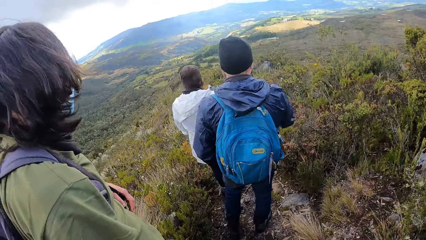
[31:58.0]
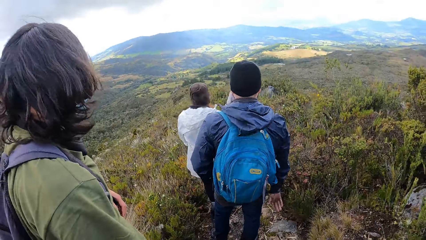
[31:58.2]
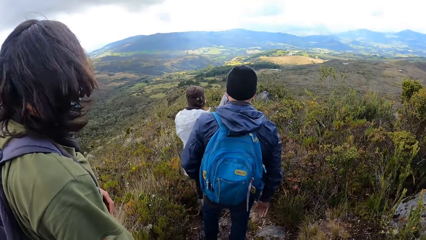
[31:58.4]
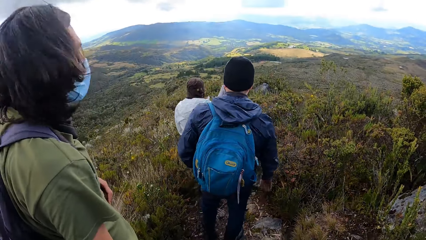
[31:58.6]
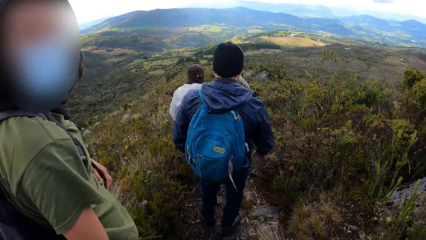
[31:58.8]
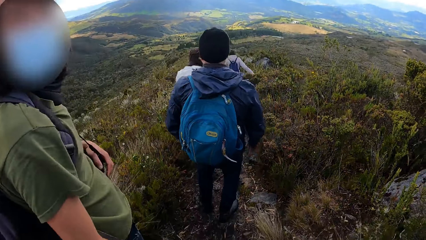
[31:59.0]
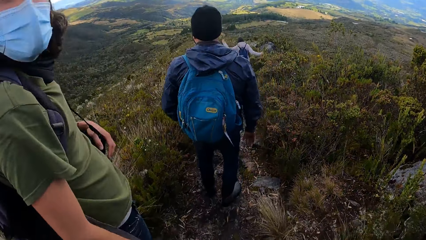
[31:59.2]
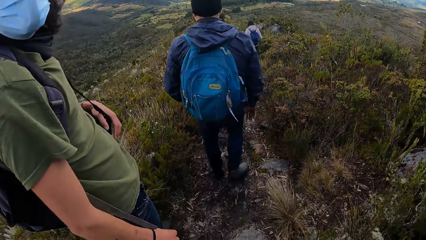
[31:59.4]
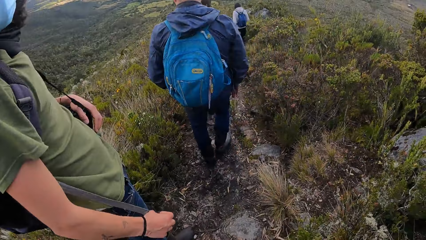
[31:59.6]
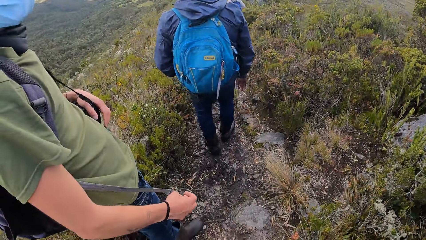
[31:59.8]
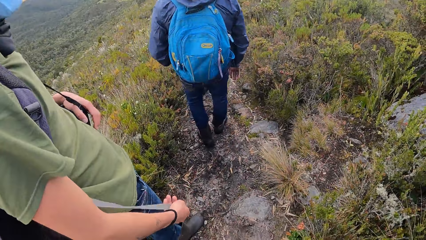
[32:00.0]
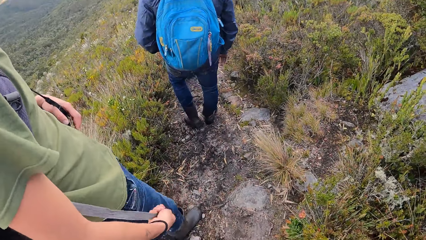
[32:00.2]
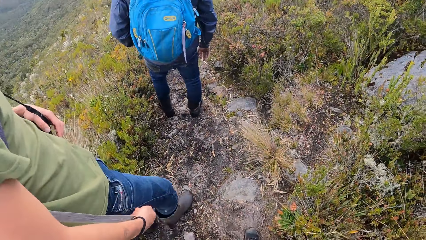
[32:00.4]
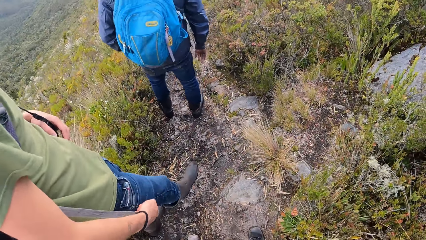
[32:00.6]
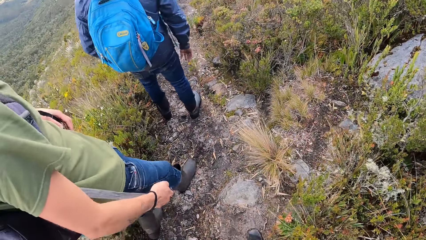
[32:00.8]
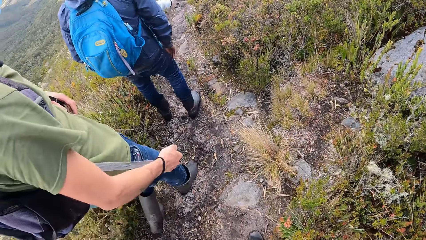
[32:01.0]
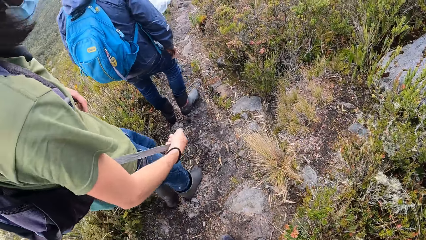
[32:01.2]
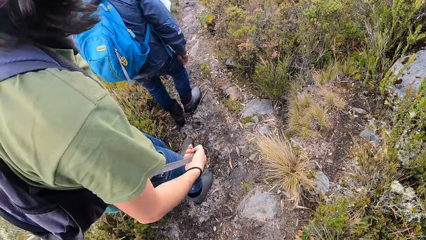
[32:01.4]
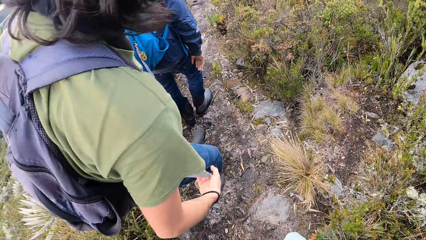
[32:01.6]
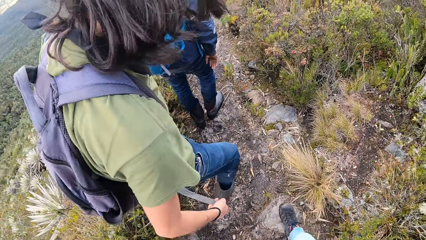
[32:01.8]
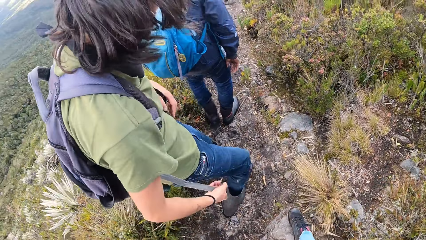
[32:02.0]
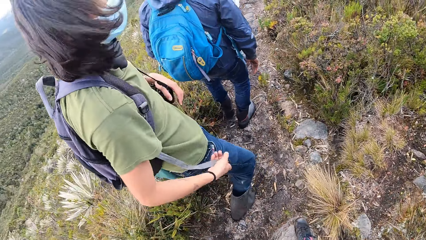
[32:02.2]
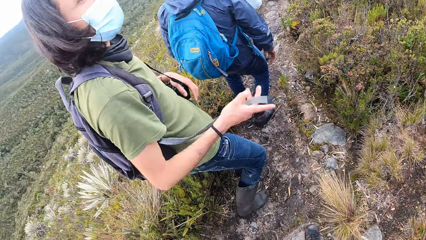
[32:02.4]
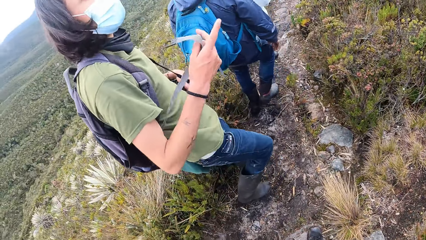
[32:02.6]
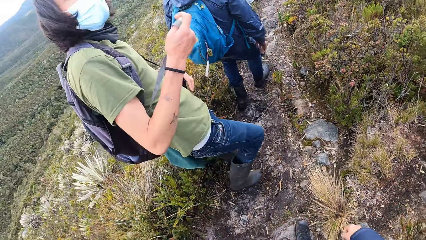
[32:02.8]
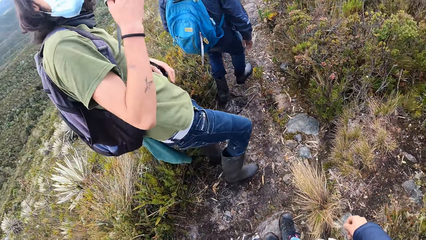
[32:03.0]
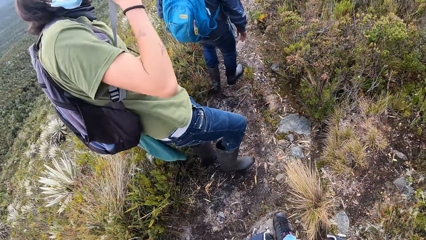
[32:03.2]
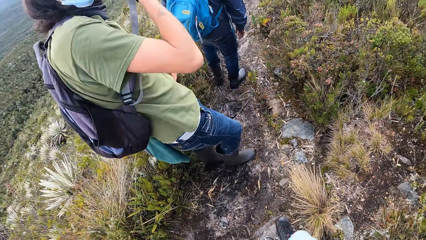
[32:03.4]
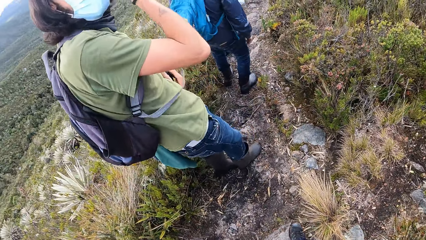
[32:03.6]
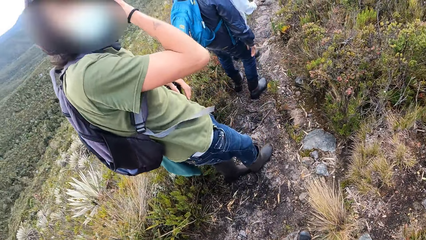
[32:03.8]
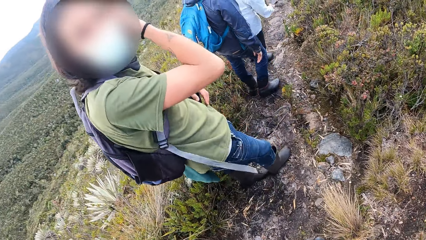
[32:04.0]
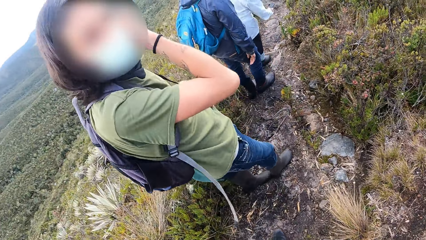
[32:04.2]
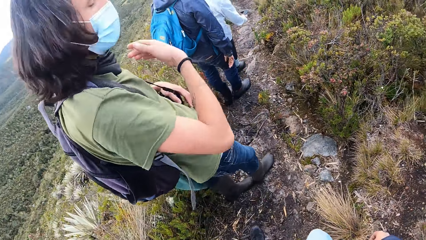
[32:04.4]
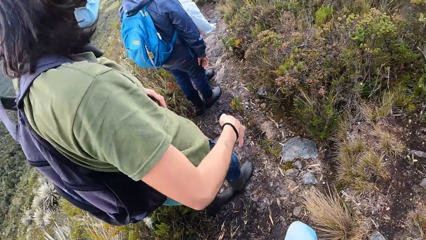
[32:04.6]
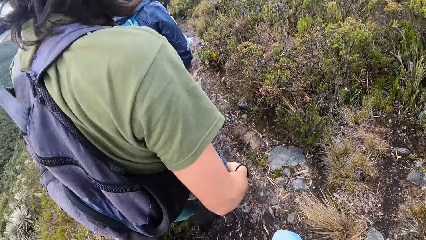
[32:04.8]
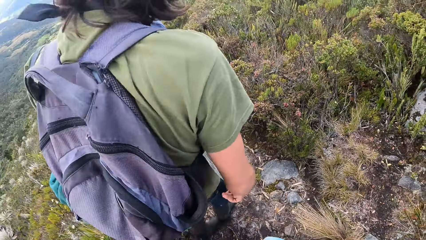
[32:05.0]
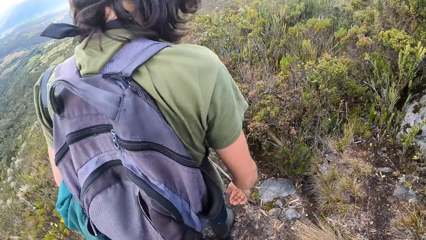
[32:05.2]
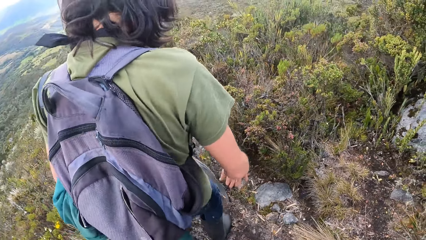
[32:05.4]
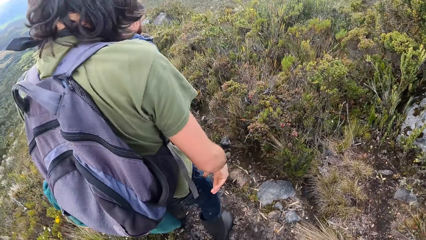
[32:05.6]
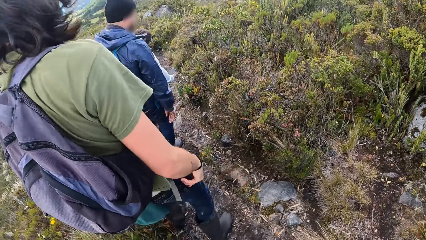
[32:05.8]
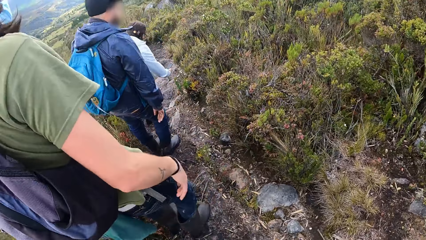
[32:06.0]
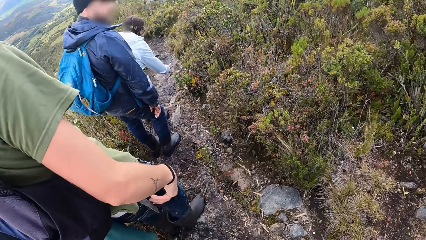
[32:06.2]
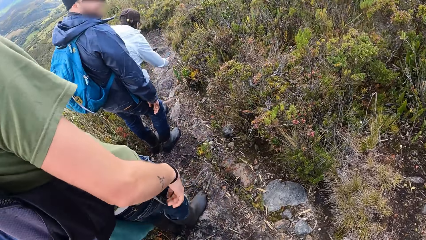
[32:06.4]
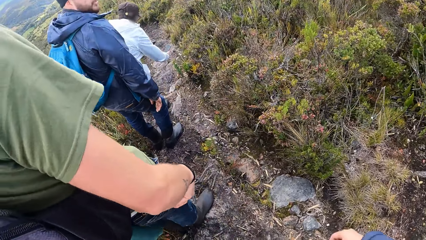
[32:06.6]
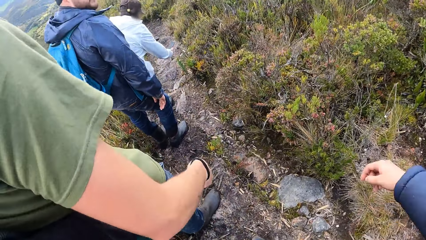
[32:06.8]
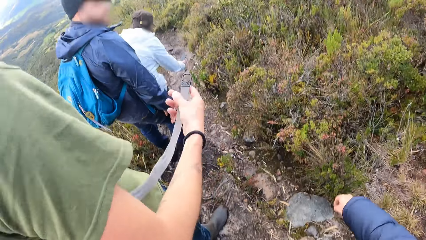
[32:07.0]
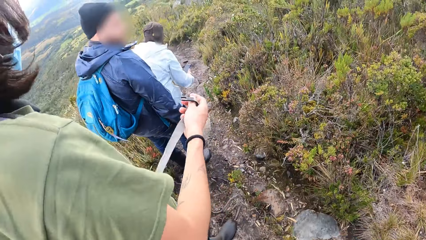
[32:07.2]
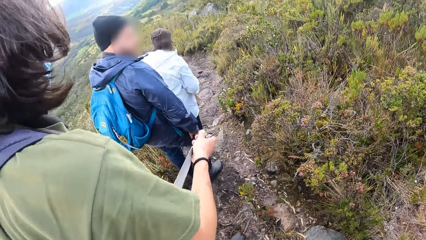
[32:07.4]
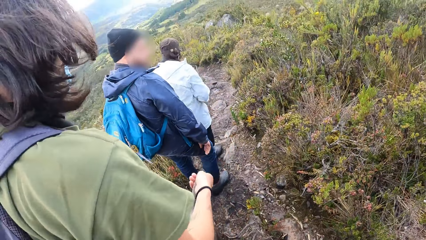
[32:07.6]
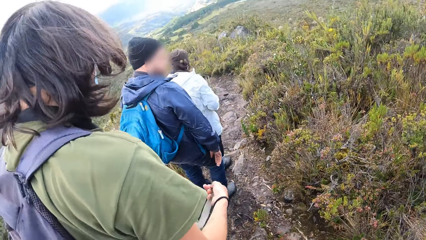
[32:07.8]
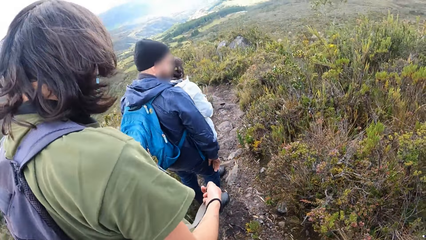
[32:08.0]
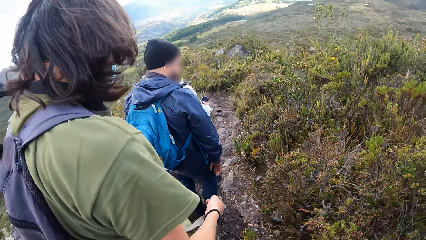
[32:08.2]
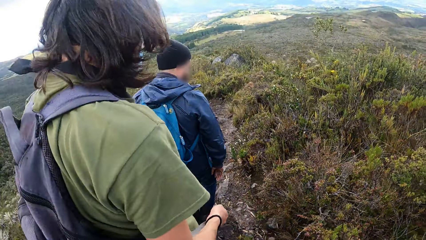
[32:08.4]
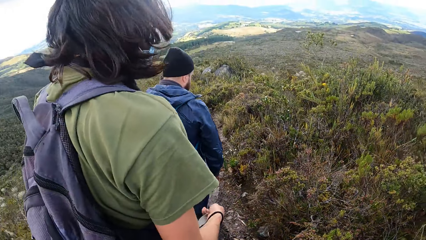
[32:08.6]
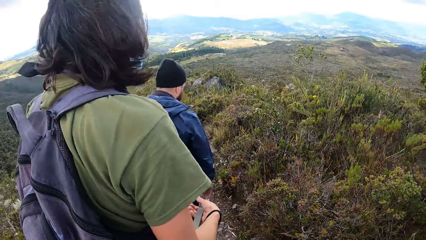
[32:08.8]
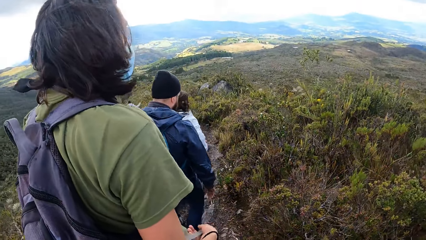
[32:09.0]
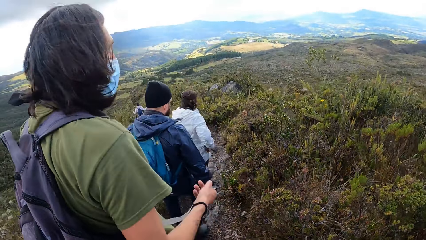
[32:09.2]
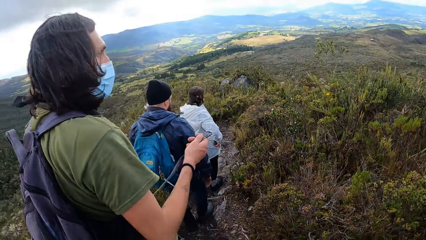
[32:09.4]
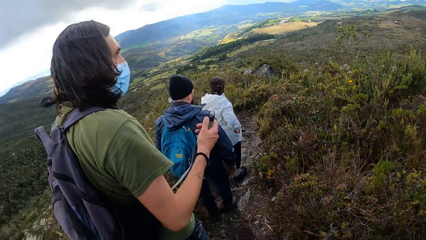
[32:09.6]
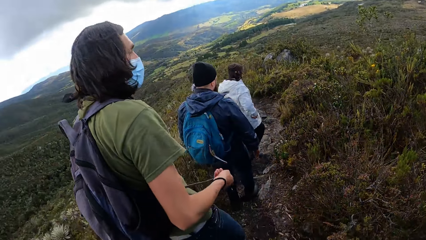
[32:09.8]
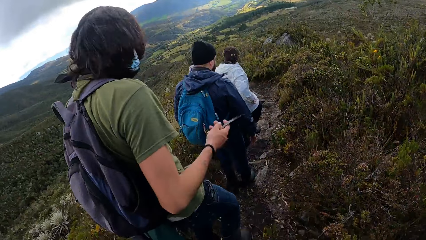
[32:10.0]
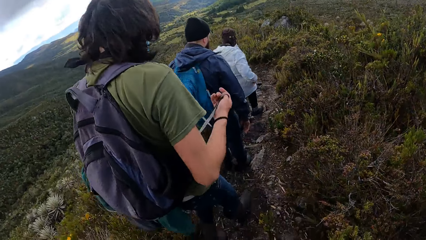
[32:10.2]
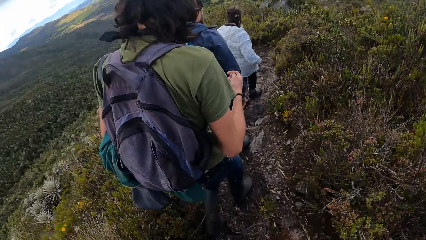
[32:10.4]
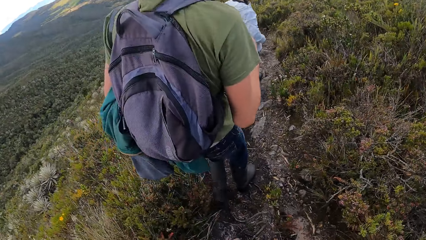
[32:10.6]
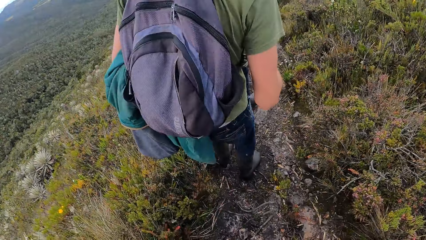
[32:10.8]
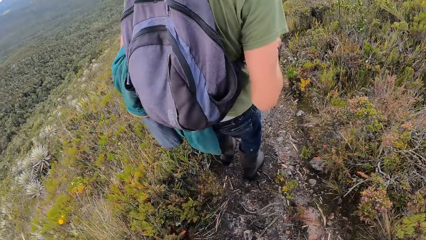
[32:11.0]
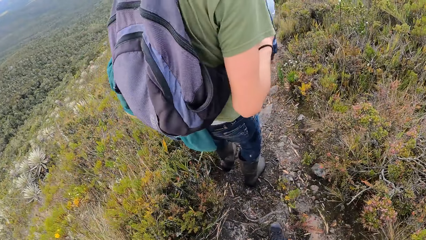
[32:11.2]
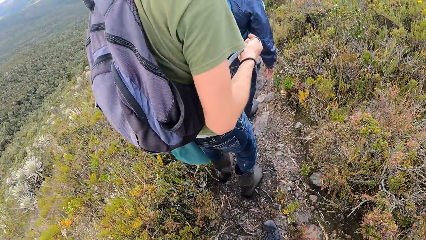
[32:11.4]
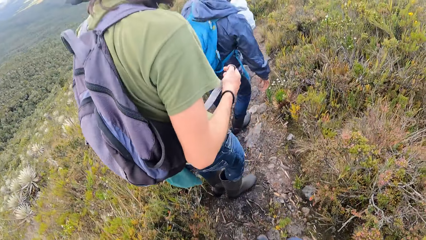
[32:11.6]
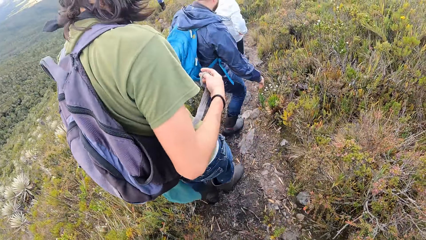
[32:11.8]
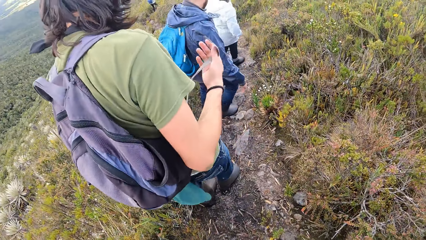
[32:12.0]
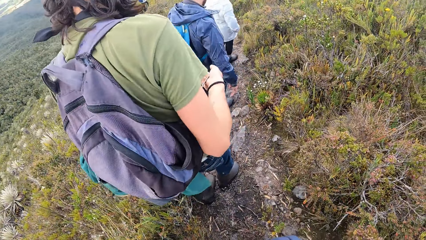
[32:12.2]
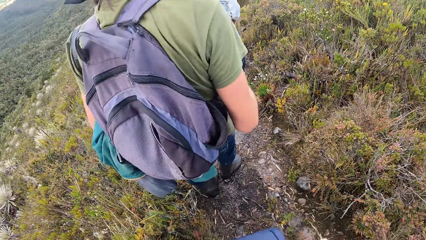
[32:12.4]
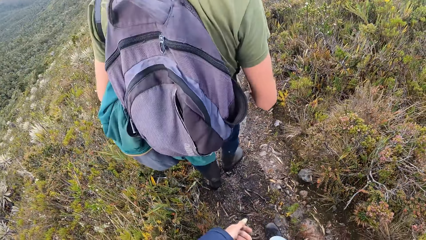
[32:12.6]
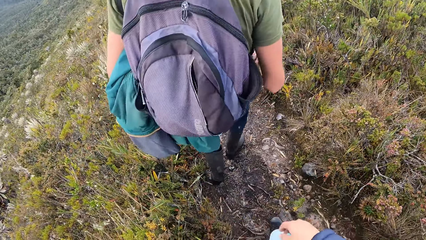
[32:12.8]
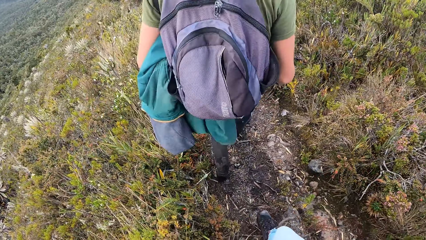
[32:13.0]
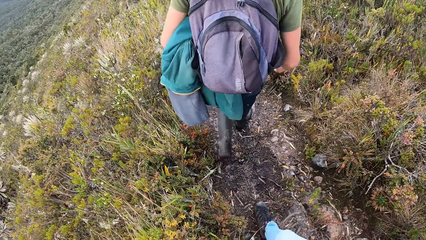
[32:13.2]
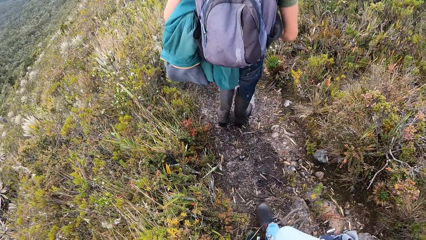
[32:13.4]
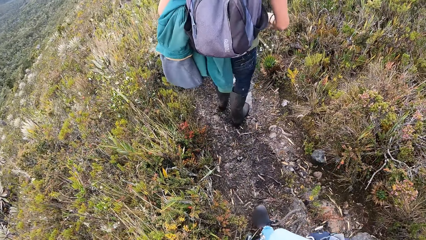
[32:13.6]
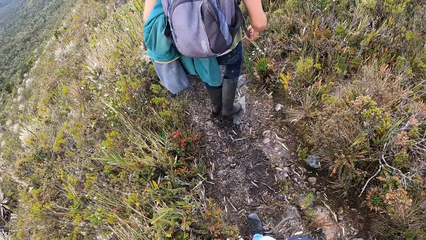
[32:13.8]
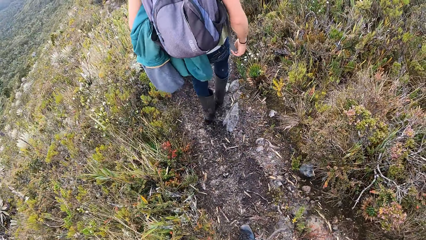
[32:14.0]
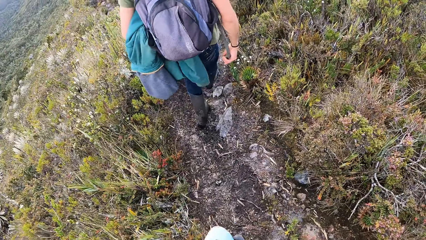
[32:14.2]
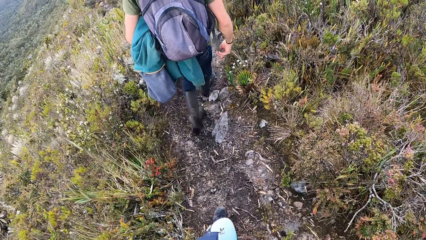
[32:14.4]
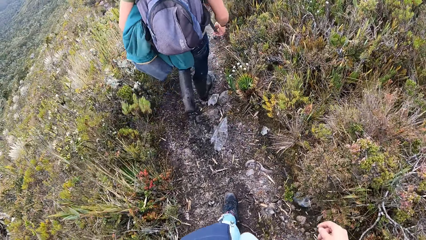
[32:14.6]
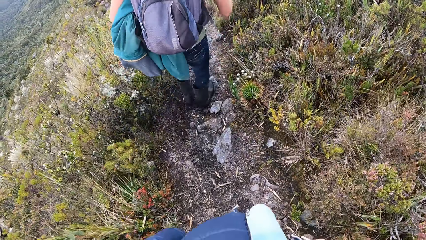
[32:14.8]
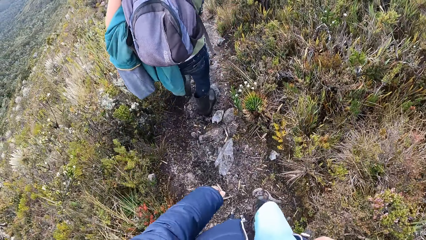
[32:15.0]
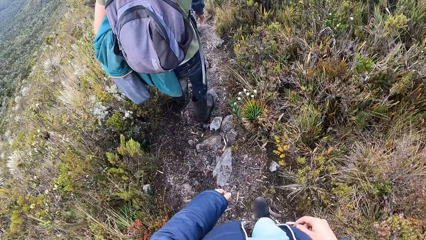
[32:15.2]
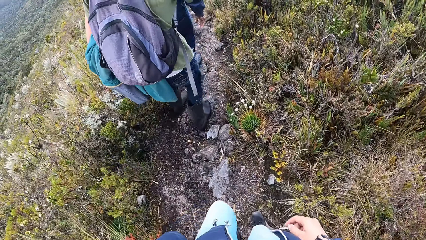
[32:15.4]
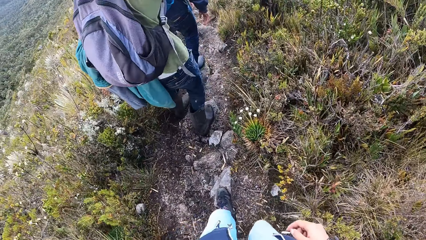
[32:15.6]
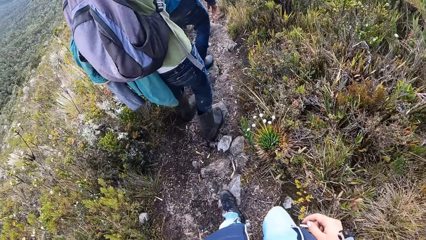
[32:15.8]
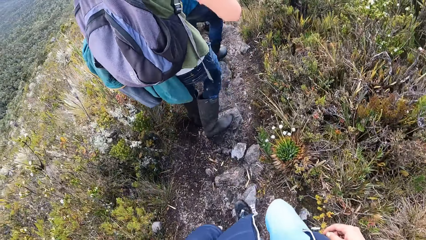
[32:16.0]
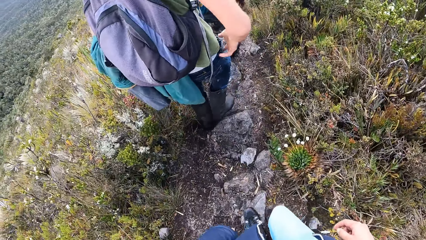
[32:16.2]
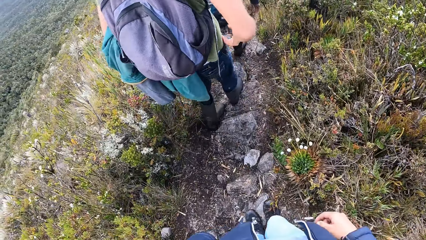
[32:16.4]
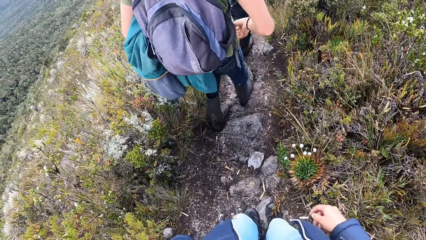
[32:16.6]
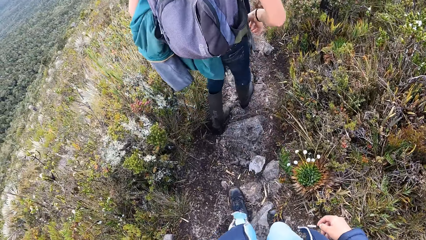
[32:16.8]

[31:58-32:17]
A man walks down the hill. The man gestures at the camera wearer. The man adjusts his hair. The man walks down the hill. The man holds a shoulder strap adjustor with his right hand. A person picks a fruit. The man pulls the bag strap. The man walks down the hill. The camera wearer walks down the hill.
